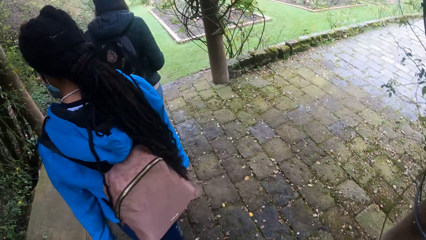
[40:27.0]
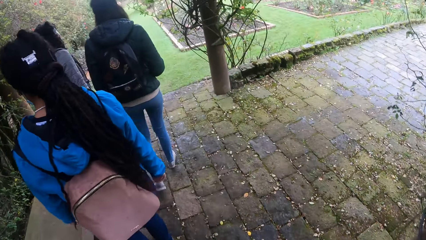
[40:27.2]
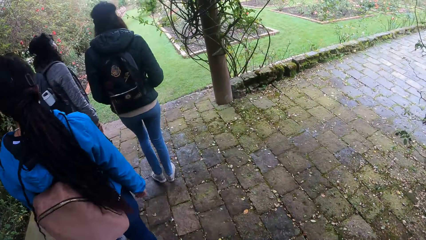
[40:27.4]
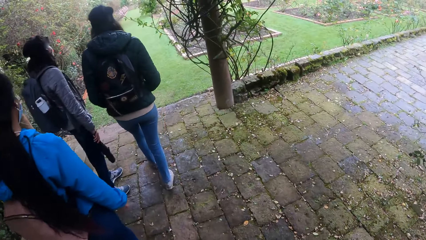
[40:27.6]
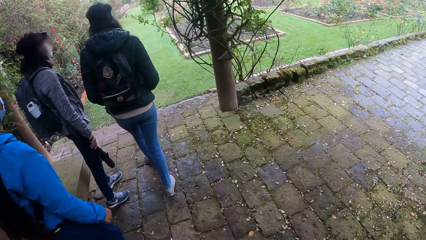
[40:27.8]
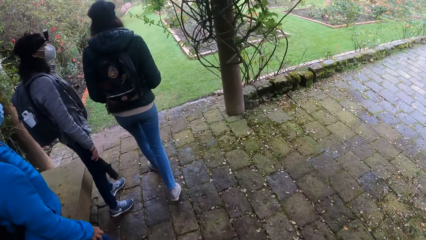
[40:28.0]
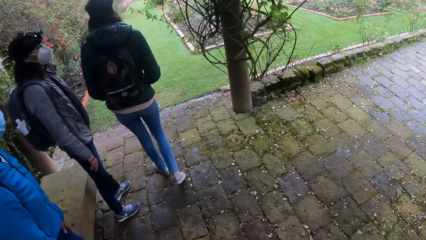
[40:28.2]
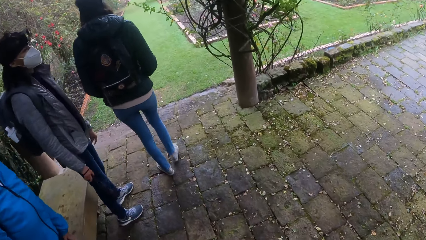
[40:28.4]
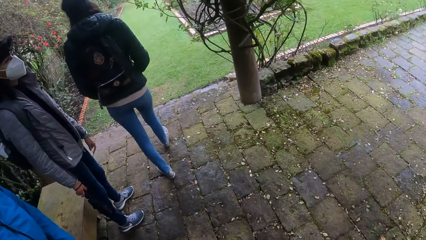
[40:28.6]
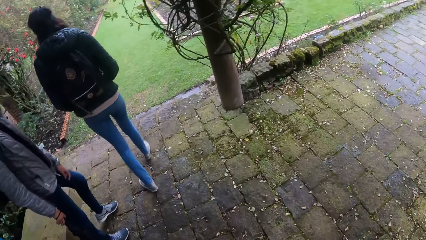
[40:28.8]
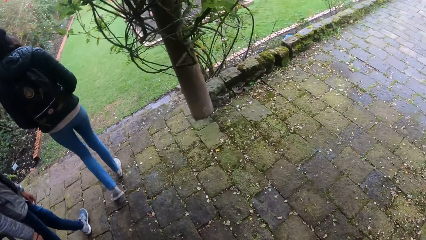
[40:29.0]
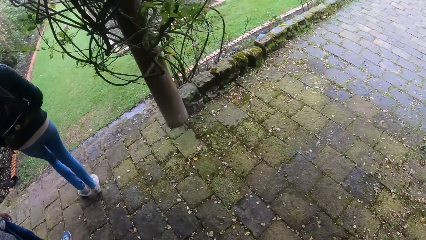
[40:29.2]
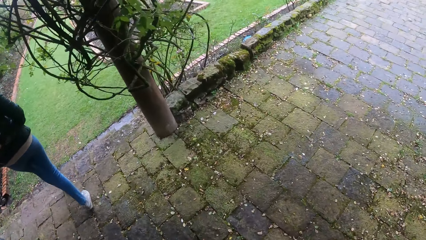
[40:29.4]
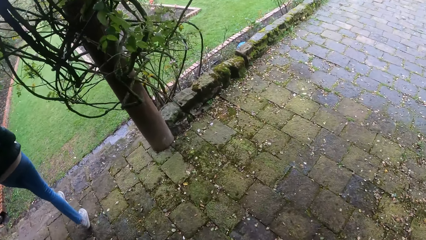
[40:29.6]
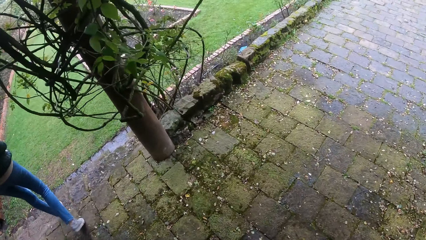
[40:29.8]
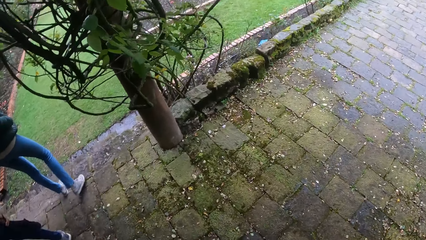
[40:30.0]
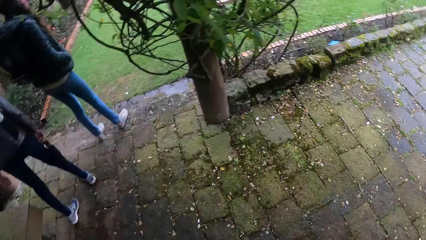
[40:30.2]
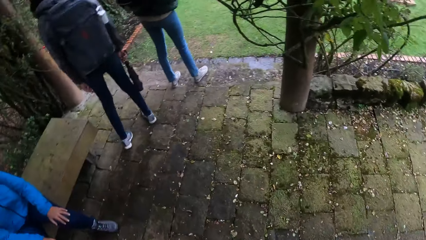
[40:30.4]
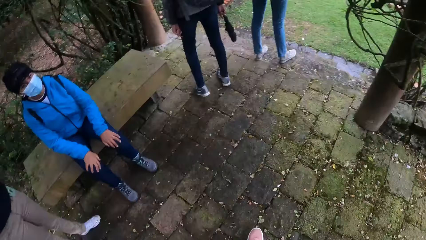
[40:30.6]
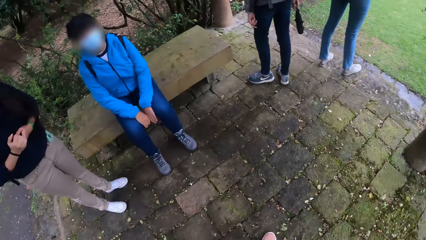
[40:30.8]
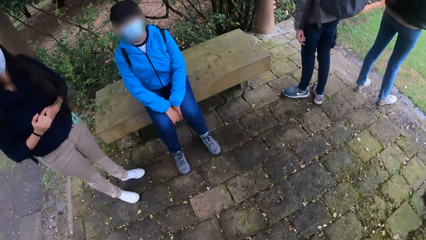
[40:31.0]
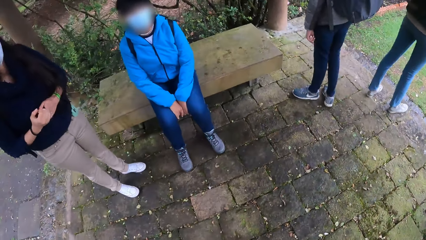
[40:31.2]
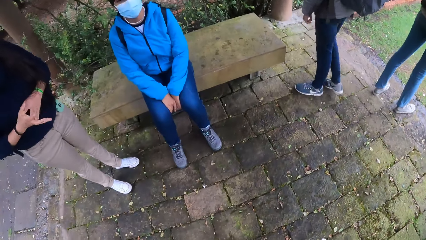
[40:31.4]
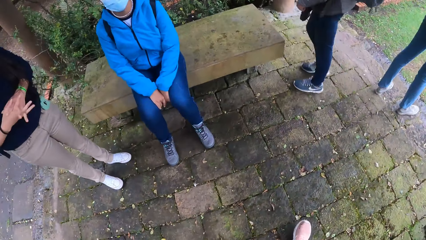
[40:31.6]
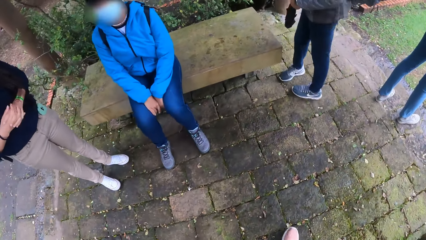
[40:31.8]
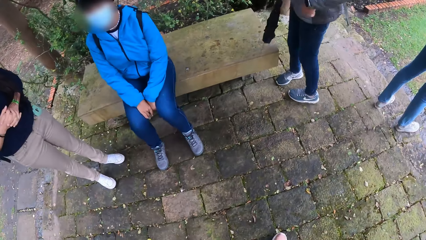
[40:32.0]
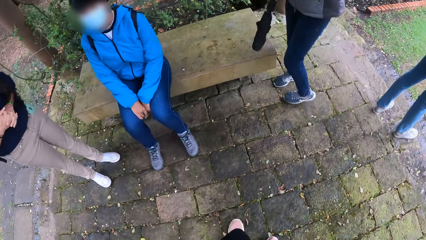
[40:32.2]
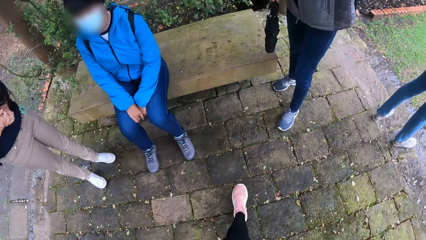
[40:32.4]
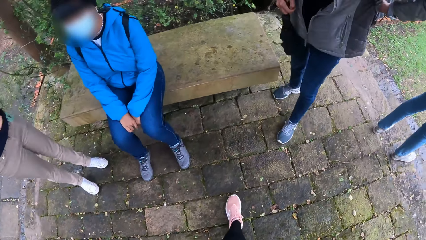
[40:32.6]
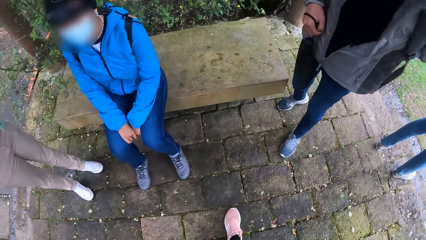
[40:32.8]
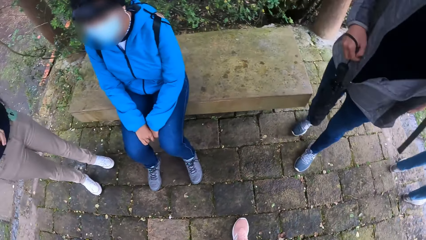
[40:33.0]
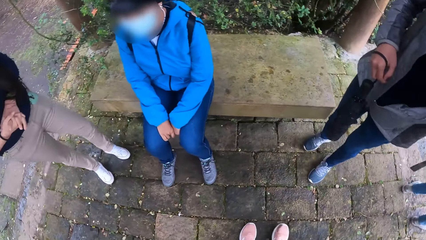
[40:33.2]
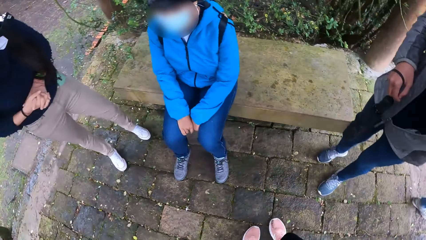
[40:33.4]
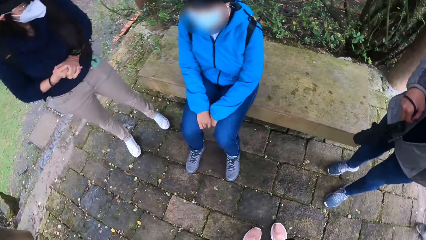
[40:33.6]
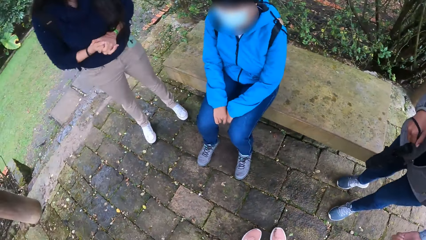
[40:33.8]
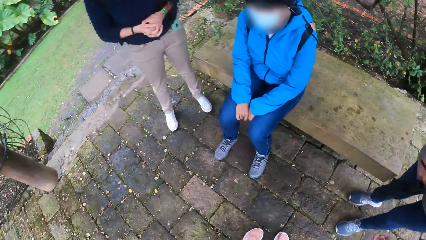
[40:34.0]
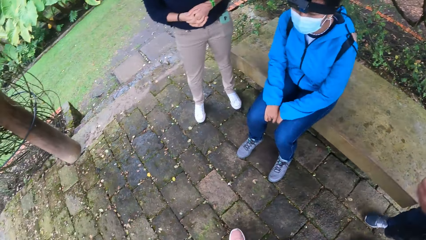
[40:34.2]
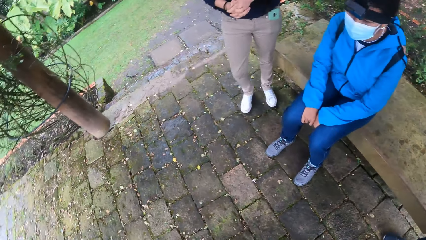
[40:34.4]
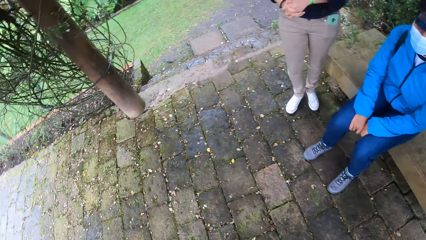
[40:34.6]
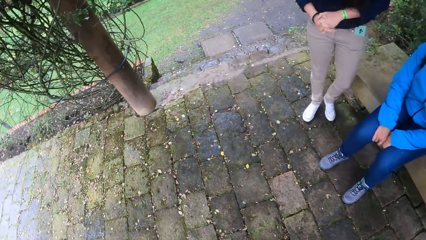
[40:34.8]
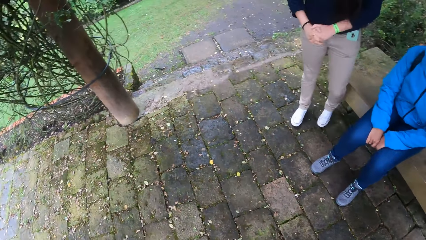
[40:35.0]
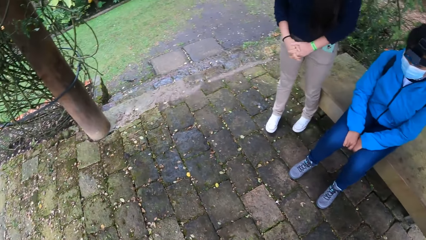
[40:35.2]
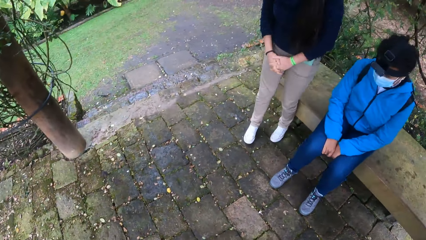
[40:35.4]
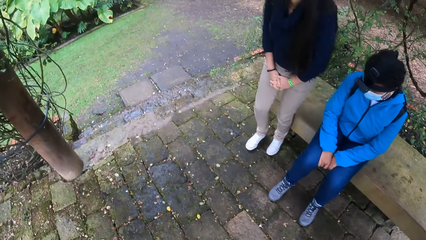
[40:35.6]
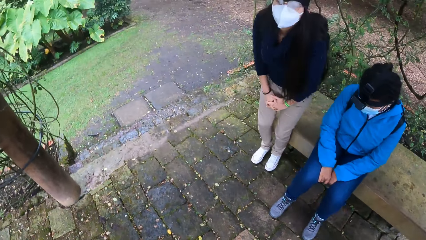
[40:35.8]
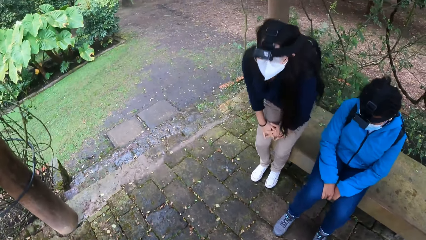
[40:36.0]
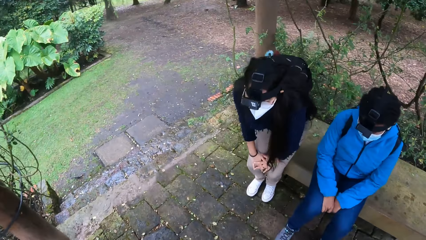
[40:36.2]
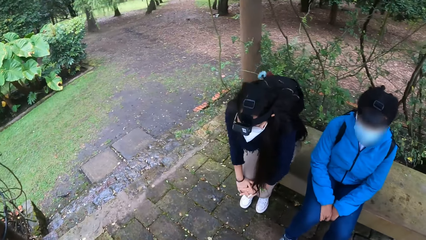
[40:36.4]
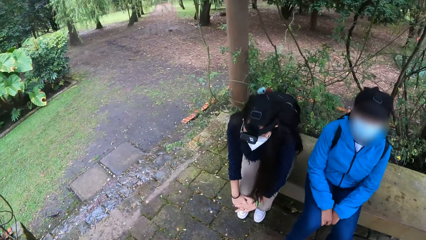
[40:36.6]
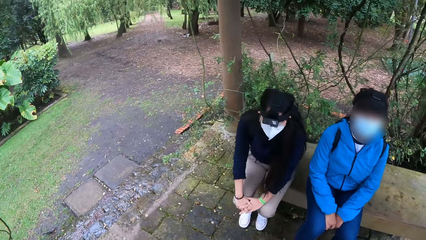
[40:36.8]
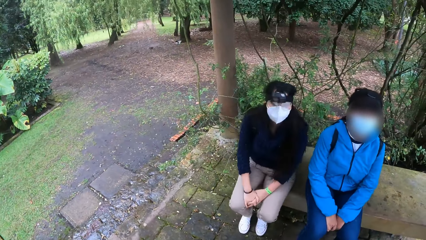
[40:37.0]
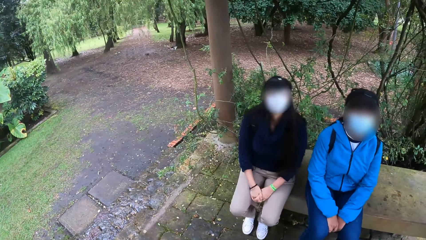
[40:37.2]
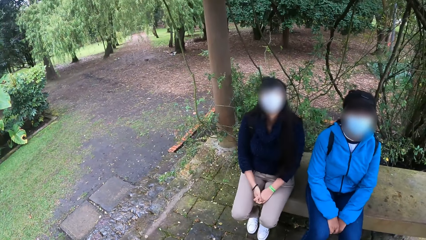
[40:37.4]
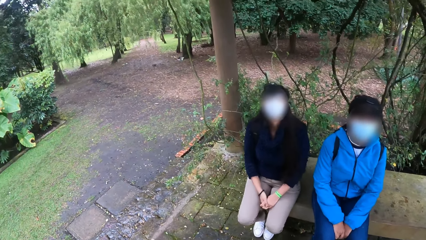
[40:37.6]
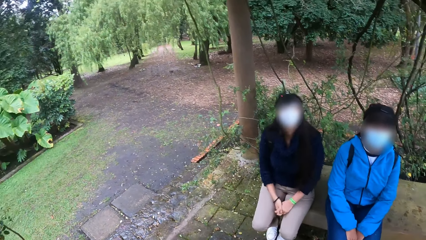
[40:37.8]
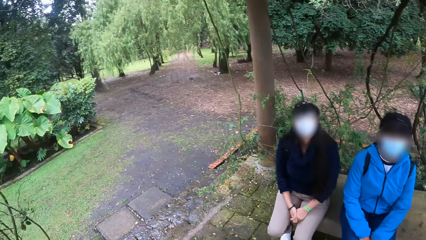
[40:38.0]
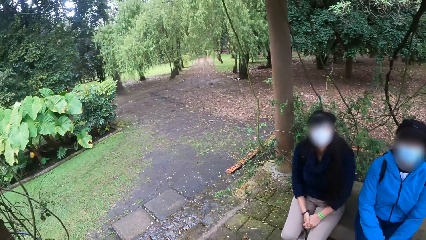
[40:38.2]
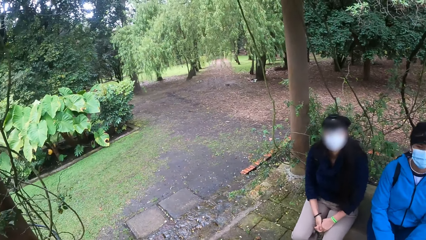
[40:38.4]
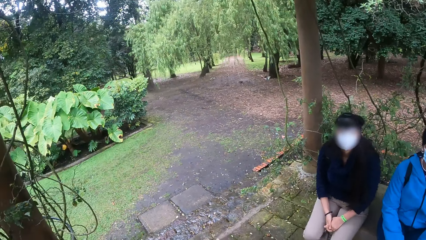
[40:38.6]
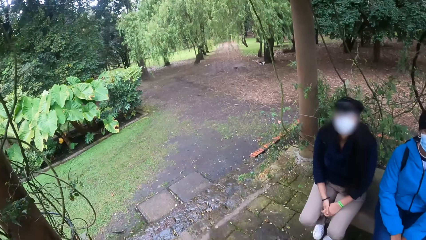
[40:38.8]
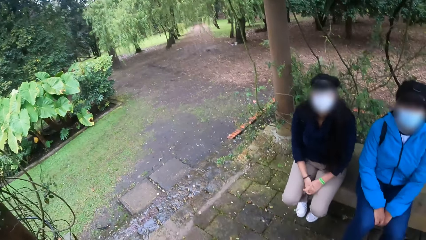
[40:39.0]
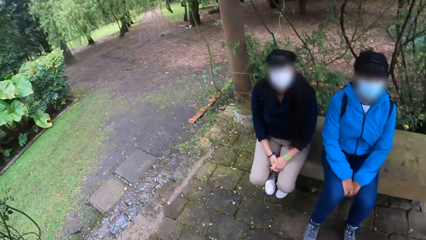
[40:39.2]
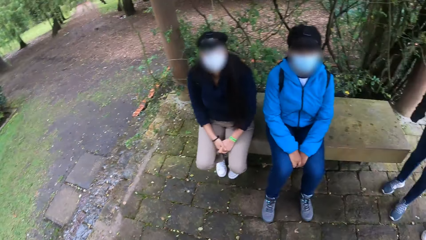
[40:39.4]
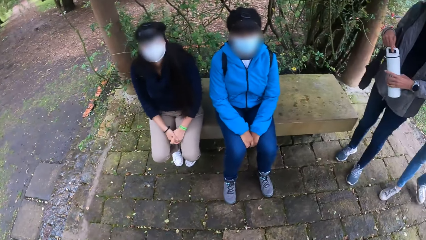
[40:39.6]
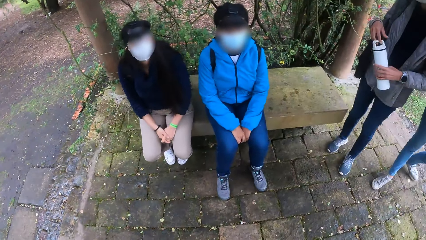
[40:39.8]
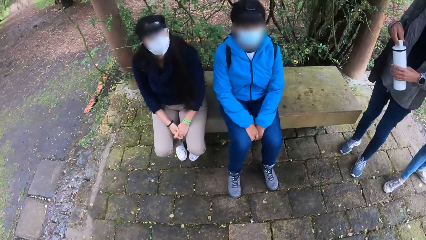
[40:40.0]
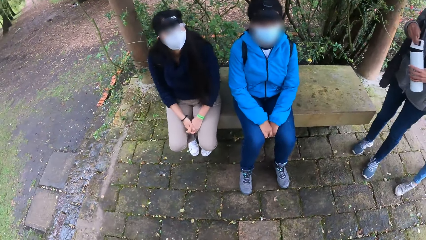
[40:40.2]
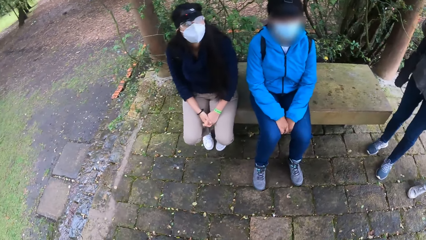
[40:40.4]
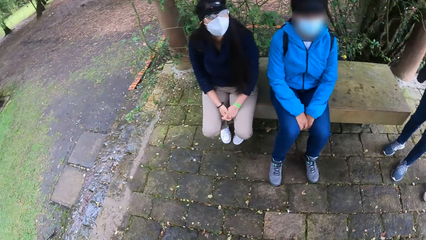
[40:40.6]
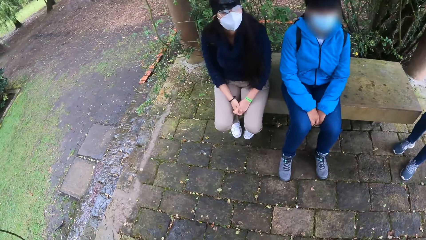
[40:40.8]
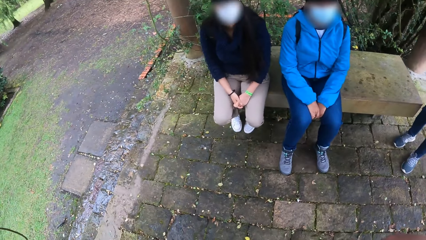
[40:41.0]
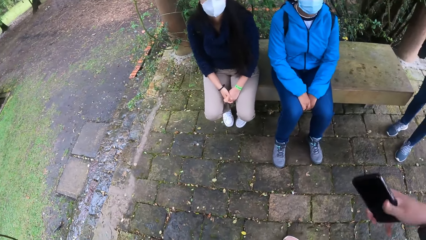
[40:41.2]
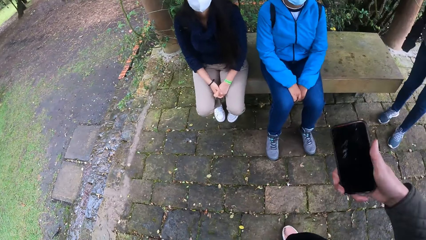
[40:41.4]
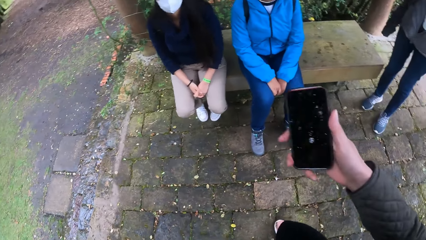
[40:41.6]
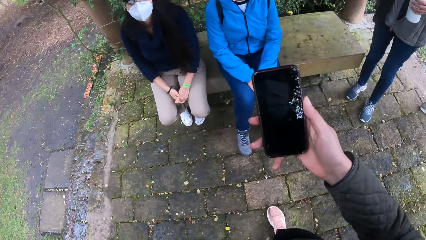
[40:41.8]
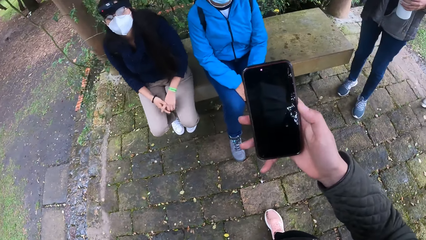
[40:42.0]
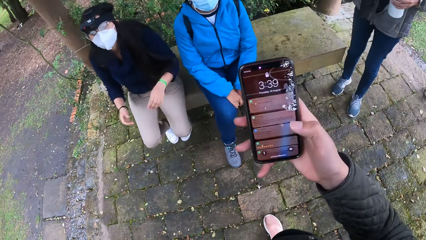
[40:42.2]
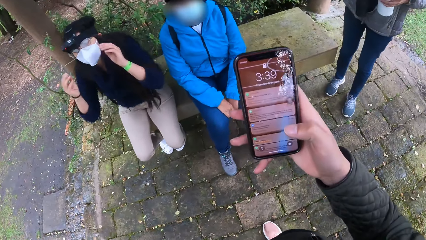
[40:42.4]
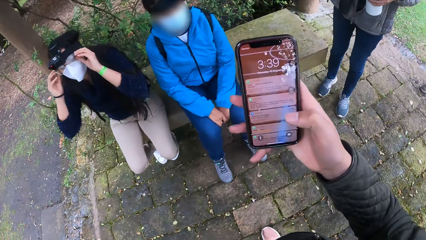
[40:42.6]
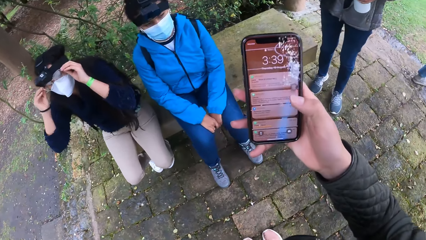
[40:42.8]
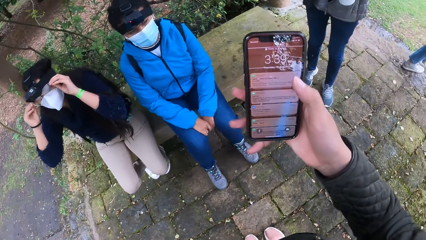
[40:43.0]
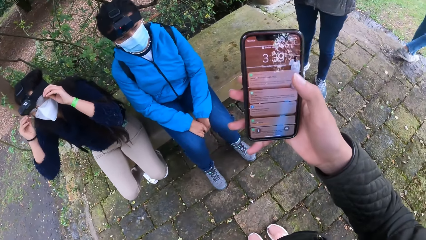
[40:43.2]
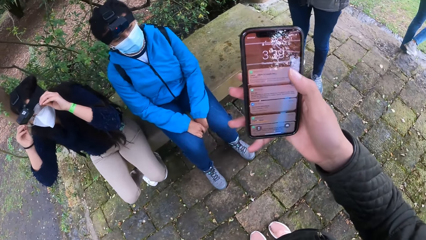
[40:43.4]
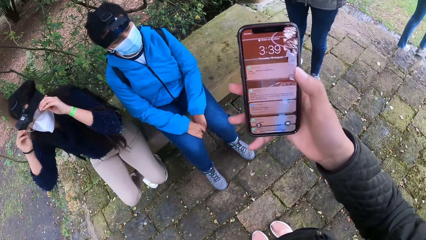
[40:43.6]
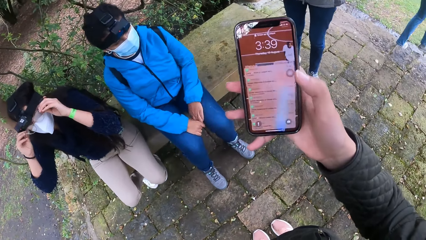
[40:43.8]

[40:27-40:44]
The camera wearer looks around the field. A woman sits on a slab. The camera wearer interacts with the woman and another woman. A third woman opens a water bottle in her left hand with her right hand. The camera wearer stares at a man. She operates a phone with her right hand. The first woman adjusts the eye glass on her face with her hands.
